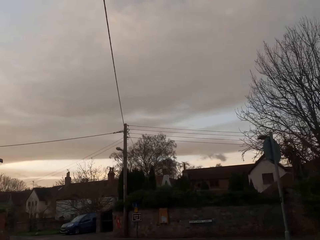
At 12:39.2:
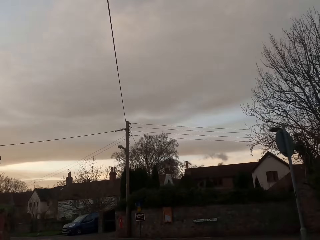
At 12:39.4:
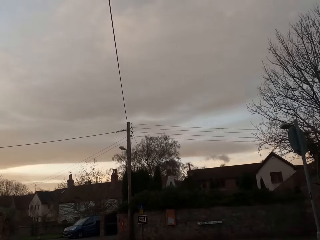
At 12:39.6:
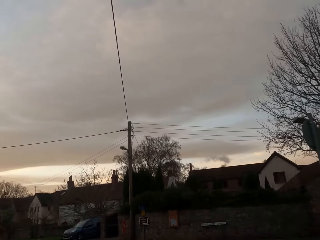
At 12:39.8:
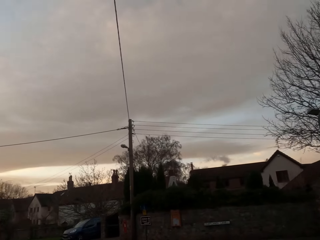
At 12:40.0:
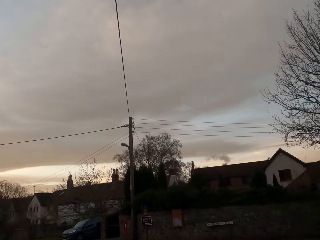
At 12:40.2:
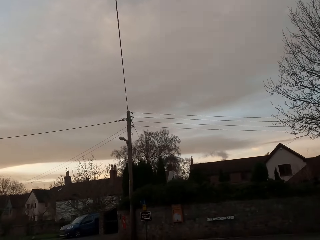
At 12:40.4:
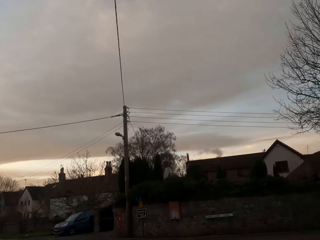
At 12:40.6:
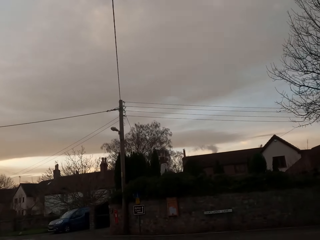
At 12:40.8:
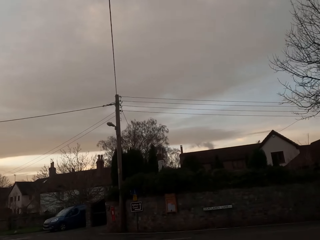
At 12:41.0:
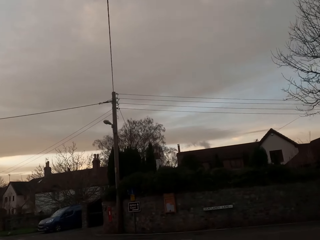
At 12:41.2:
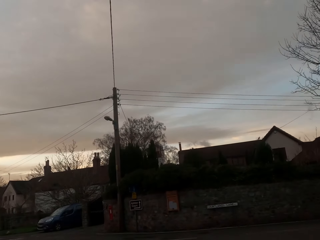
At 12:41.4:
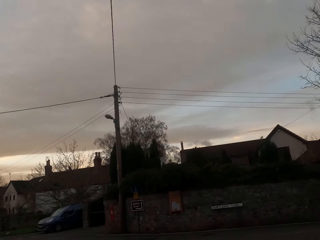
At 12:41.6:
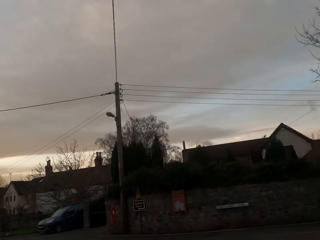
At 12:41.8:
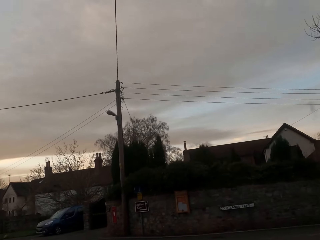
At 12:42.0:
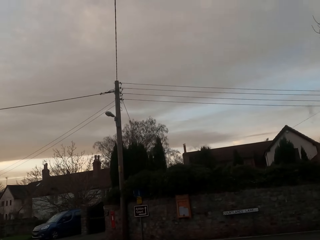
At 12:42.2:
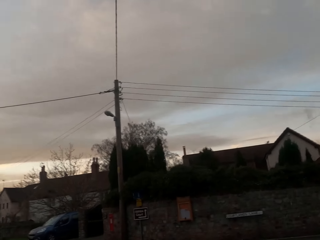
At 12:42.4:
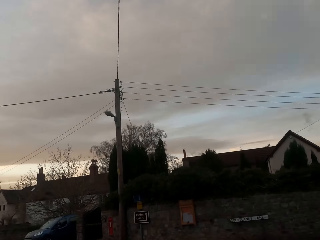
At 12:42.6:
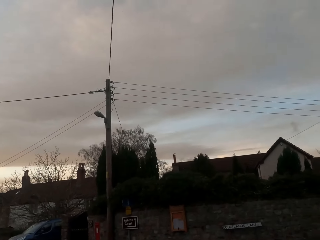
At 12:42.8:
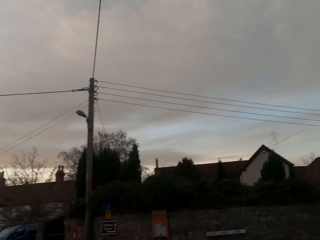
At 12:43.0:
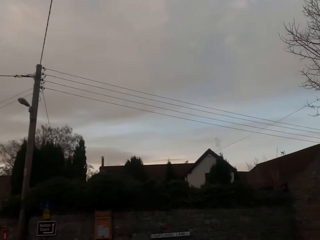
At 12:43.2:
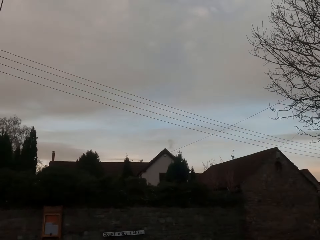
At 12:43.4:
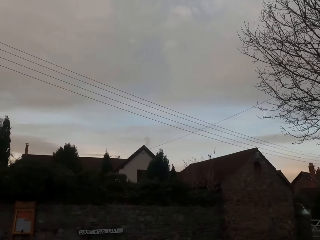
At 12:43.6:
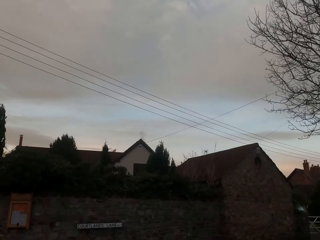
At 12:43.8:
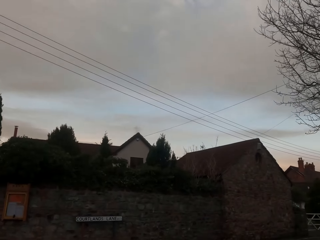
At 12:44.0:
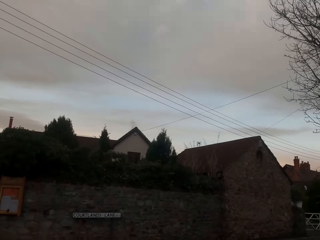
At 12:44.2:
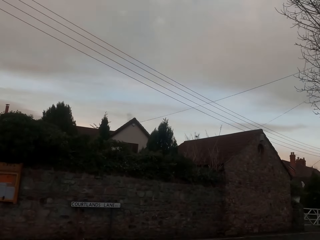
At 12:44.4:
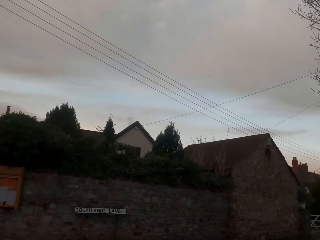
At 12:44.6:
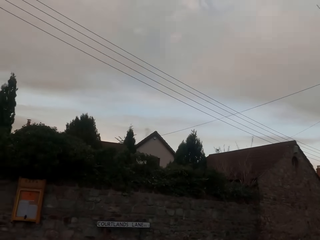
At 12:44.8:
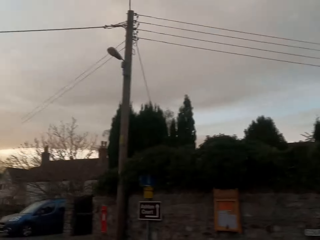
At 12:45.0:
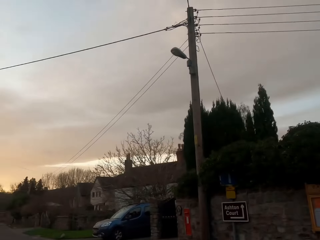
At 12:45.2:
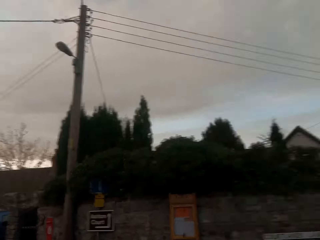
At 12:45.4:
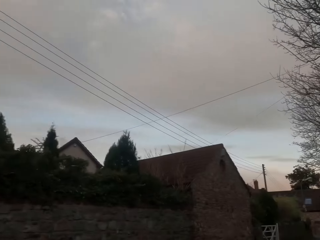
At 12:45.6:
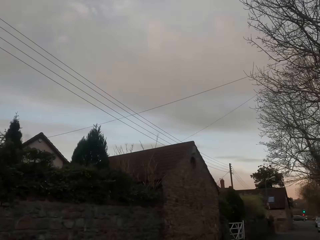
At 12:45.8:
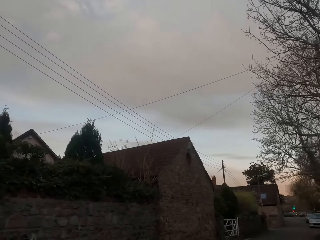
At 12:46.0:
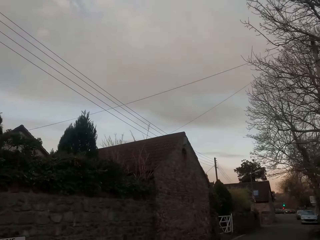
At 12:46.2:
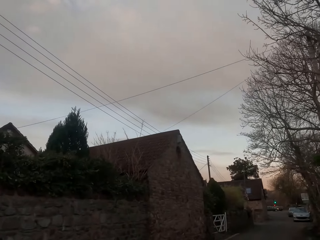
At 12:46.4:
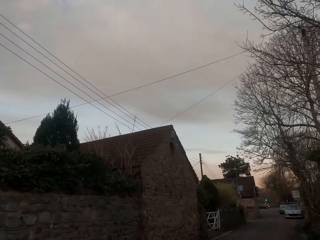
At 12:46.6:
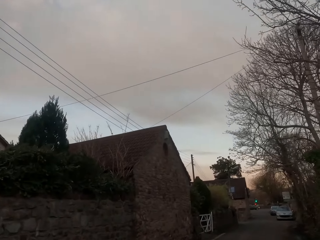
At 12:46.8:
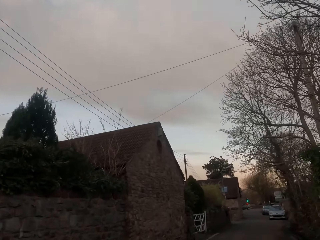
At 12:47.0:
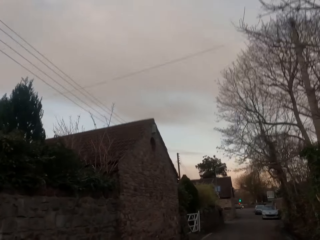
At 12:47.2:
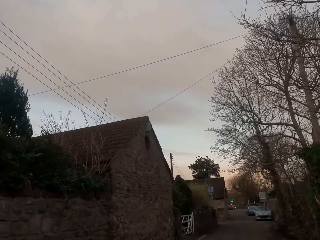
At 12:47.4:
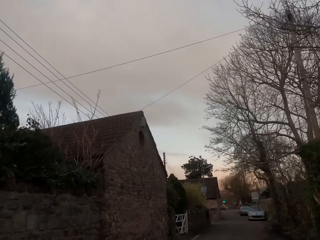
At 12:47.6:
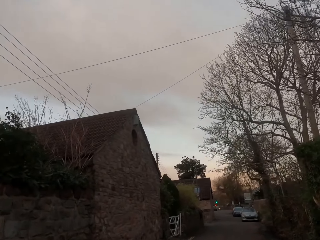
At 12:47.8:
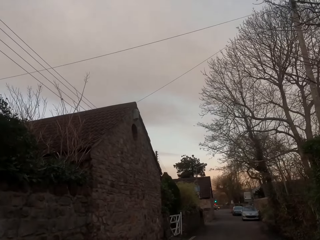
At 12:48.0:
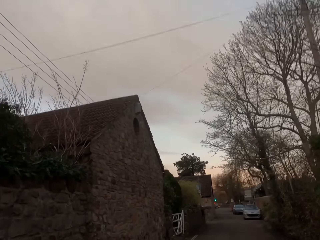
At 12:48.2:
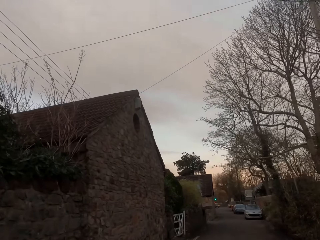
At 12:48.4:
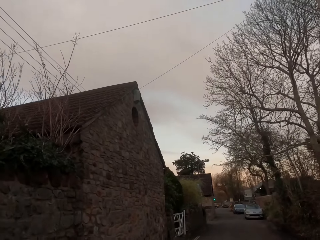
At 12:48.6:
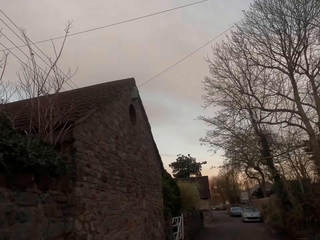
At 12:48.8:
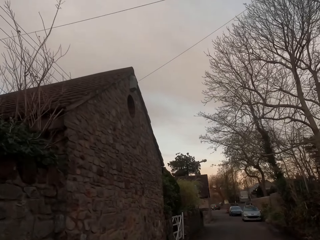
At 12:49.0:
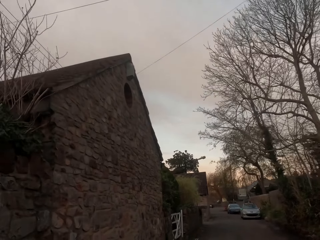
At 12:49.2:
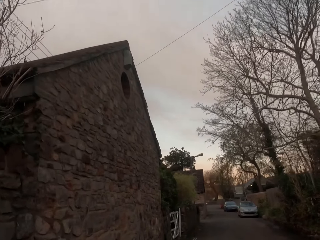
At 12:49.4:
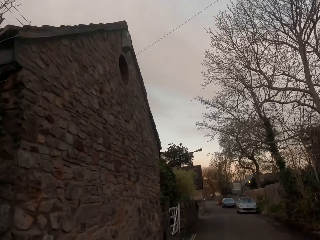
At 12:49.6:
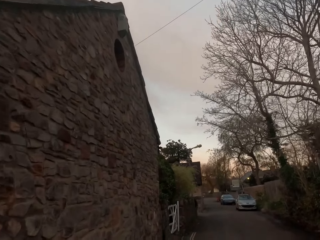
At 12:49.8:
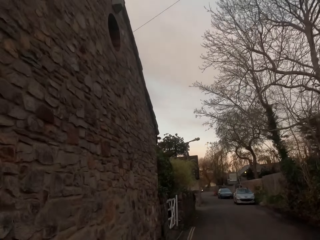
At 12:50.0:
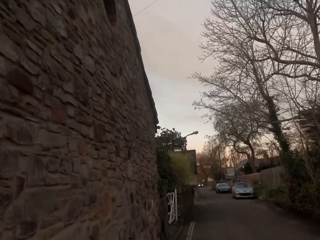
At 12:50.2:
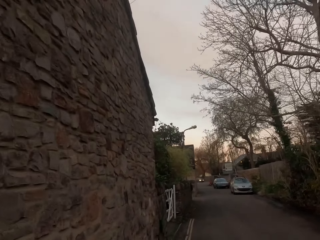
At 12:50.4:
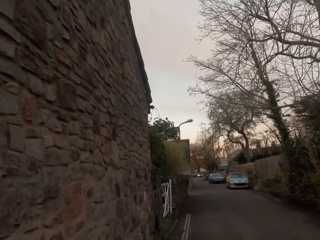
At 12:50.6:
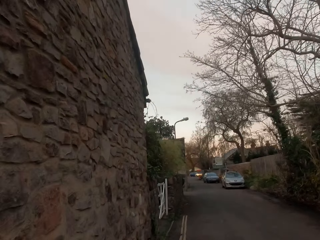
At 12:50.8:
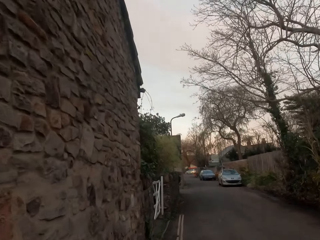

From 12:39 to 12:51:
The camera wearer looks around.

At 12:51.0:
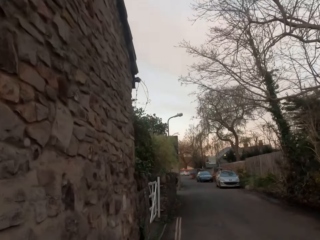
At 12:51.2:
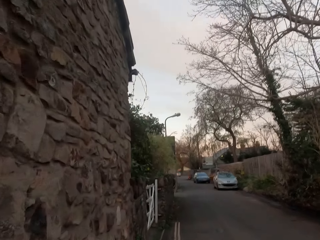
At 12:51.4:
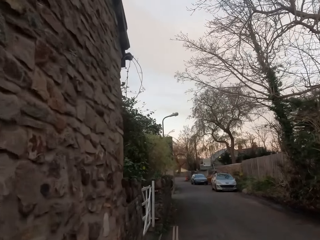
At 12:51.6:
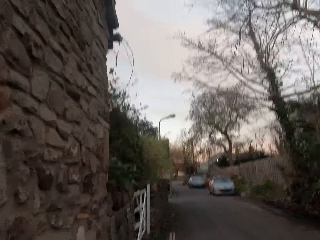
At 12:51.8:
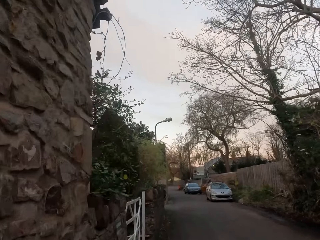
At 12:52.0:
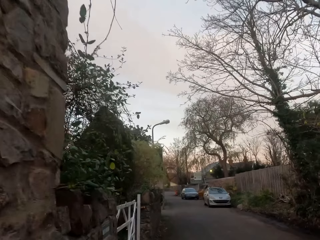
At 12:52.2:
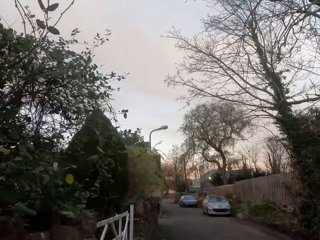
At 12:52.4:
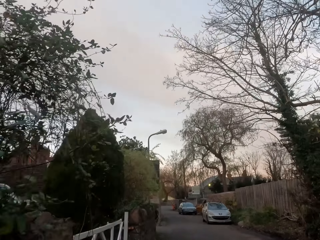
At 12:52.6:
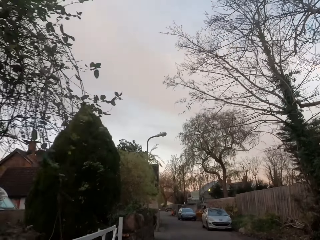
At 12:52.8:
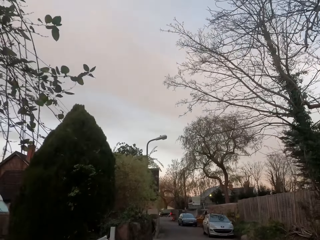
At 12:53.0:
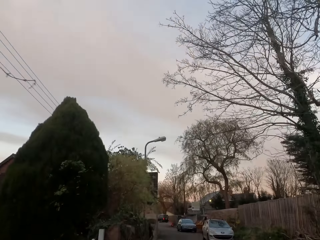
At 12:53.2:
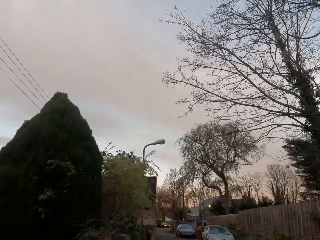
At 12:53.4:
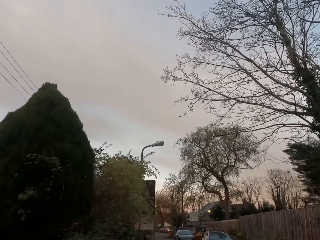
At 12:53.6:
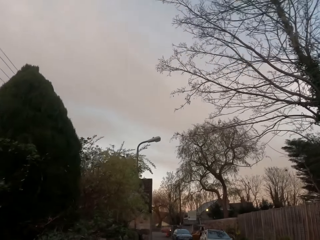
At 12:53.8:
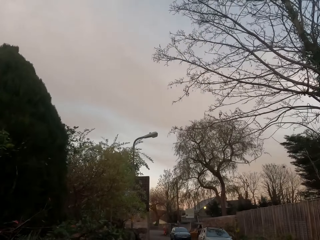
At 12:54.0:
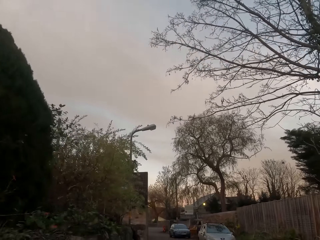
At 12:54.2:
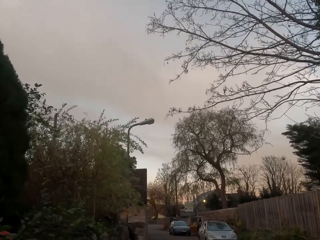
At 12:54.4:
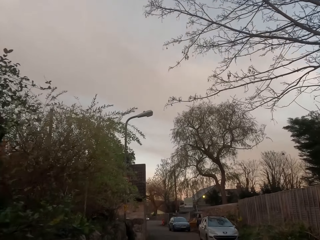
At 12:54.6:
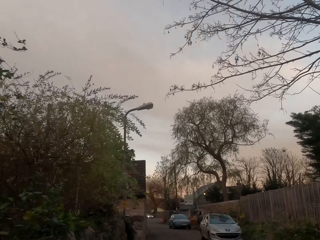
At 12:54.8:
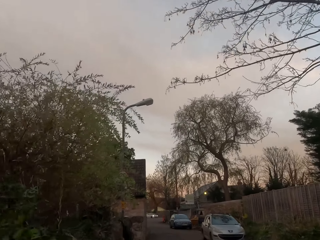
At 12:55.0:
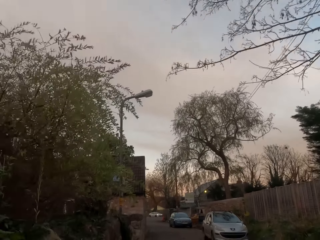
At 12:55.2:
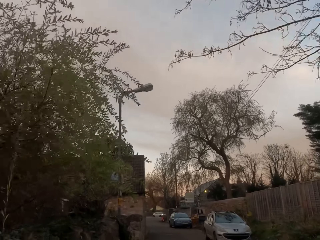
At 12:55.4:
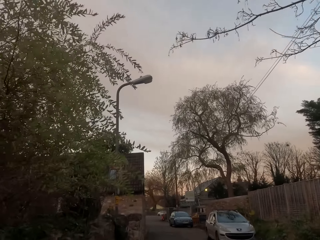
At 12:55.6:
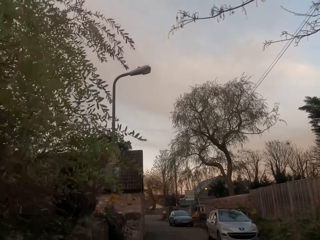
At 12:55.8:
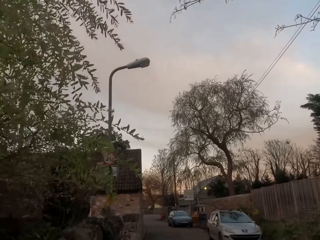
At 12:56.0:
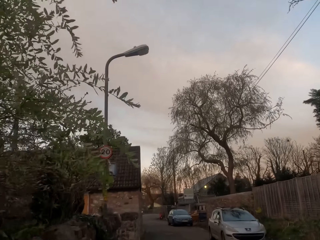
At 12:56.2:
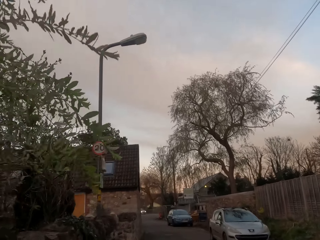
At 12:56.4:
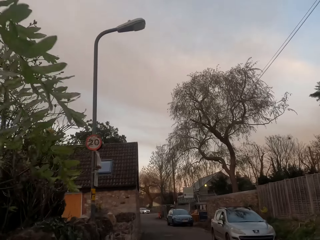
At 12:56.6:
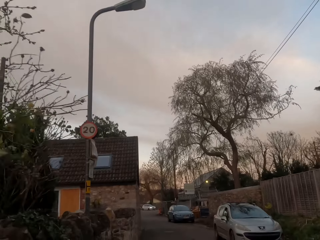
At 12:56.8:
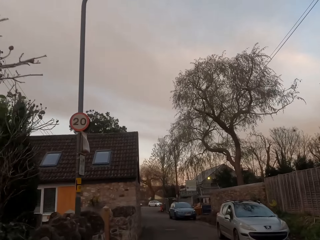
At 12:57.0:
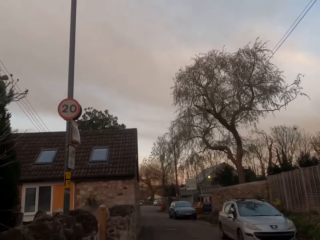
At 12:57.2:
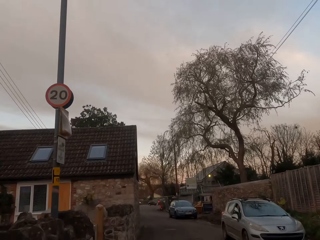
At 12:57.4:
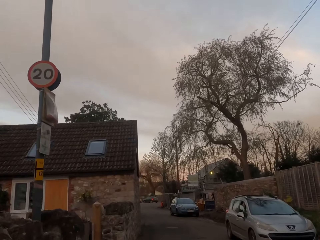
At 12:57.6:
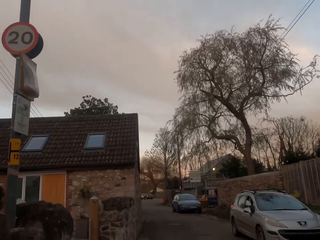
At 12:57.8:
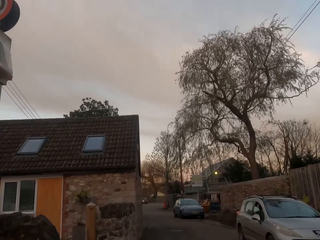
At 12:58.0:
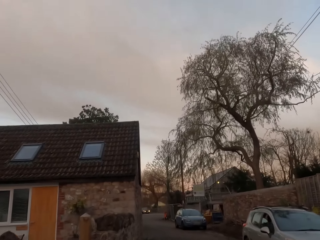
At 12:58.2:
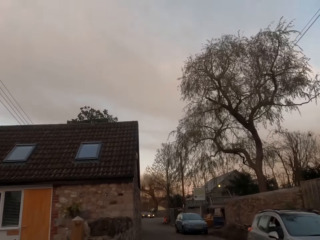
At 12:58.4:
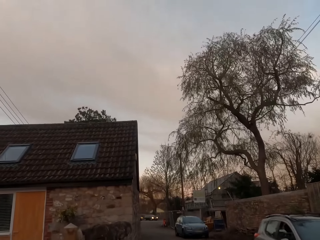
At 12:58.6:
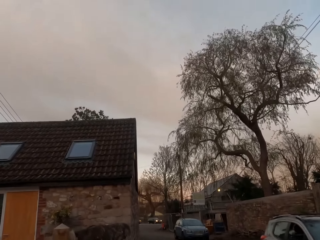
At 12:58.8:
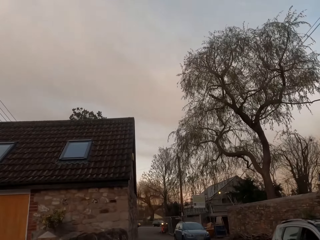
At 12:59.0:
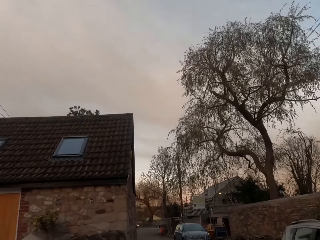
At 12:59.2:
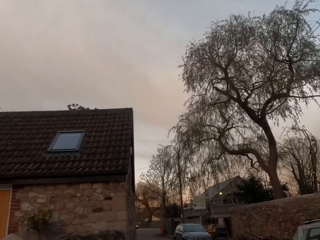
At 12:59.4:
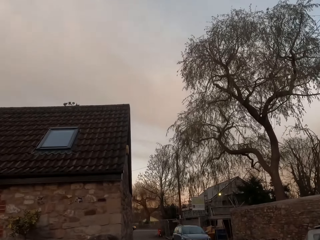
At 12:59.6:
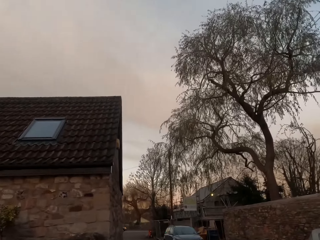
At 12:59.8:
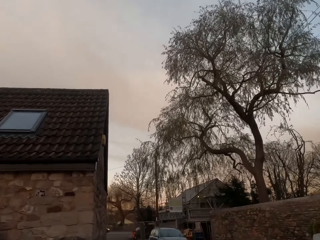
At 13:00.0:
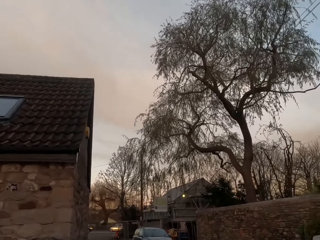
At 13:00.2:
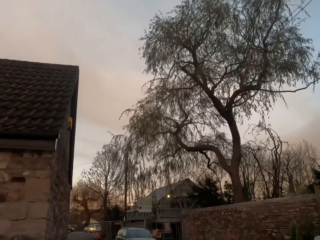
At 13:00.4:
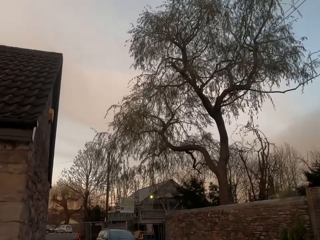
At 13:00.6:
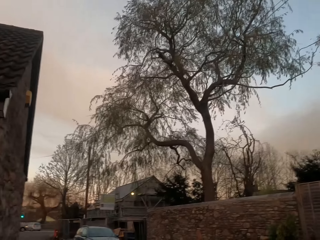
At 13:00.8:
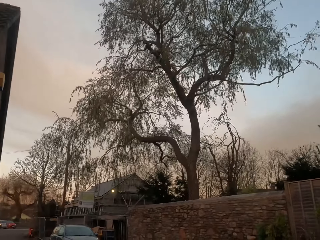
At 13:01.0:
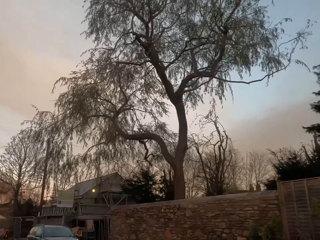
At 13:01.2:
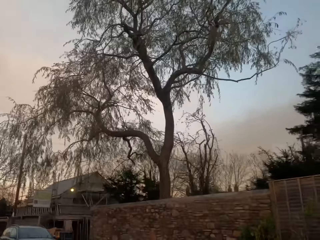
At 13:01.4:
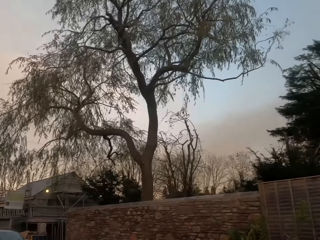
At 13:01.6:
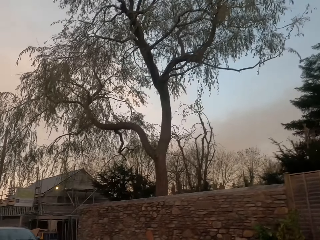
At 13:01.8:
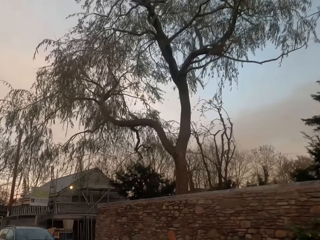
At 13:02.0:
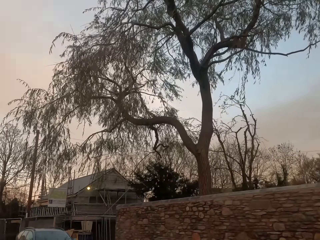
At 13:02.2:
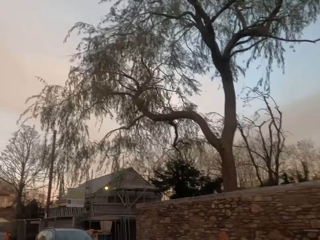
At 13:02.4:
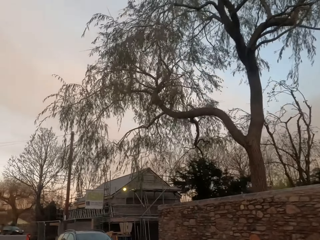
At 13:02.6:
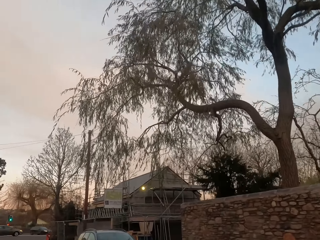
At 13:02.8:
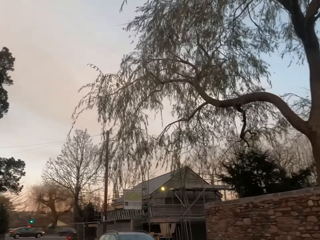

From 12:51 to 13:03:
The camera wearer jogs past a car.
